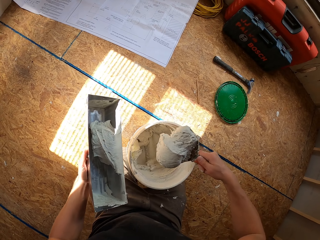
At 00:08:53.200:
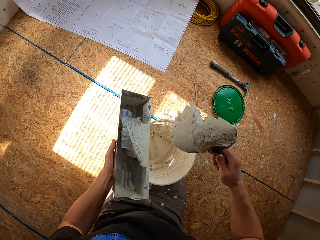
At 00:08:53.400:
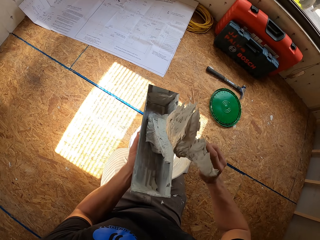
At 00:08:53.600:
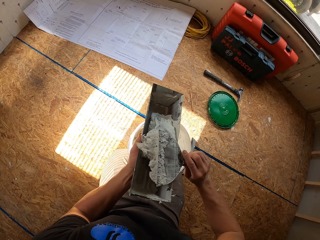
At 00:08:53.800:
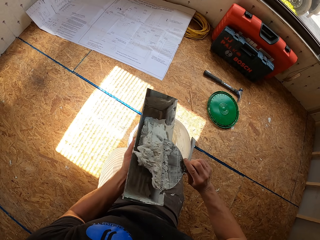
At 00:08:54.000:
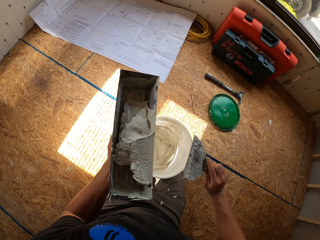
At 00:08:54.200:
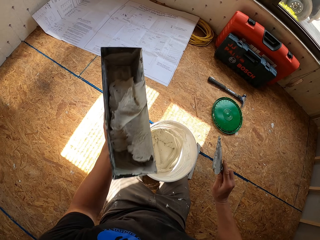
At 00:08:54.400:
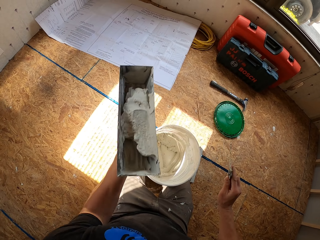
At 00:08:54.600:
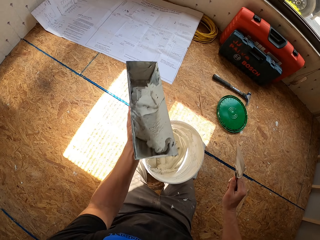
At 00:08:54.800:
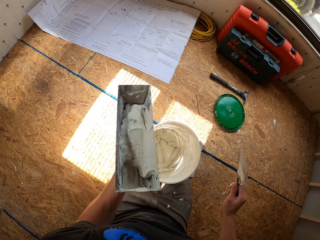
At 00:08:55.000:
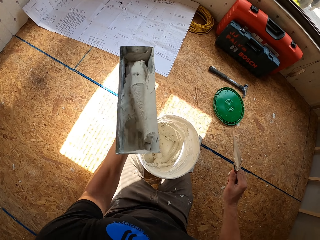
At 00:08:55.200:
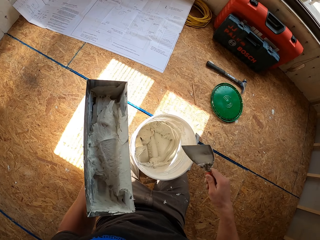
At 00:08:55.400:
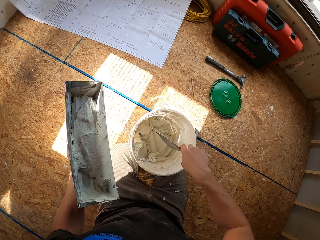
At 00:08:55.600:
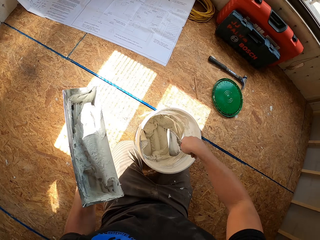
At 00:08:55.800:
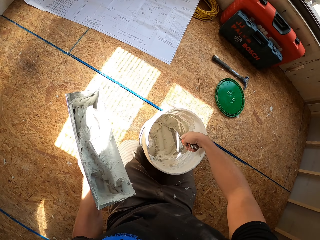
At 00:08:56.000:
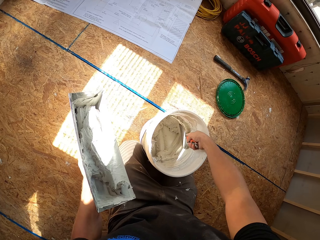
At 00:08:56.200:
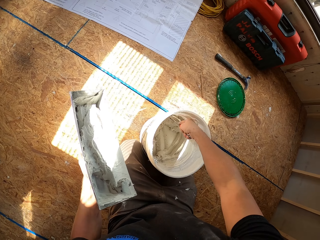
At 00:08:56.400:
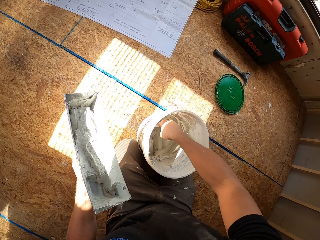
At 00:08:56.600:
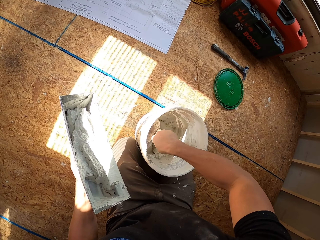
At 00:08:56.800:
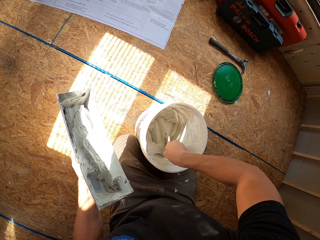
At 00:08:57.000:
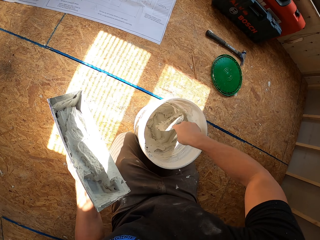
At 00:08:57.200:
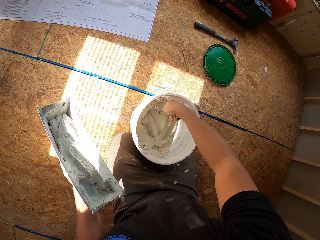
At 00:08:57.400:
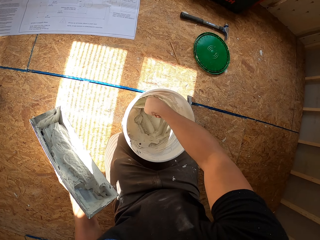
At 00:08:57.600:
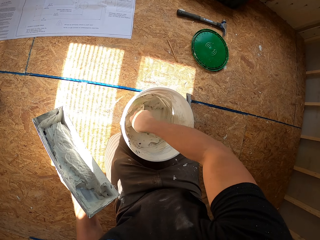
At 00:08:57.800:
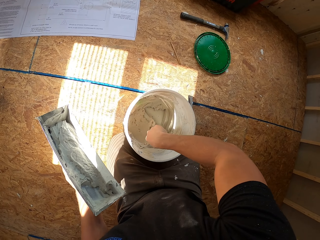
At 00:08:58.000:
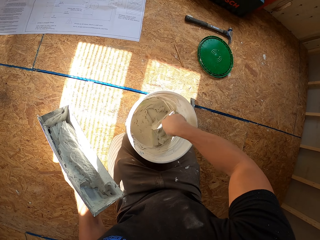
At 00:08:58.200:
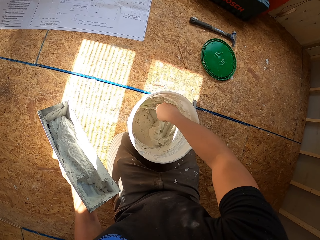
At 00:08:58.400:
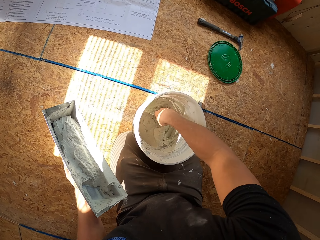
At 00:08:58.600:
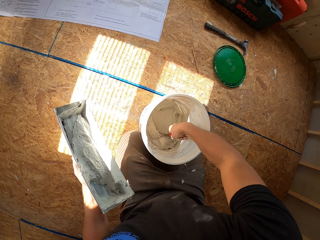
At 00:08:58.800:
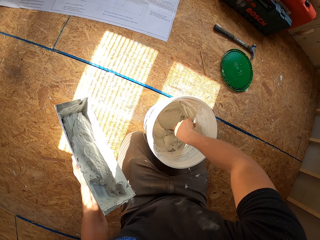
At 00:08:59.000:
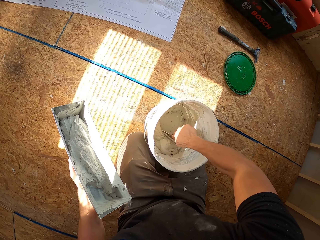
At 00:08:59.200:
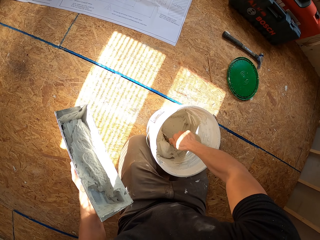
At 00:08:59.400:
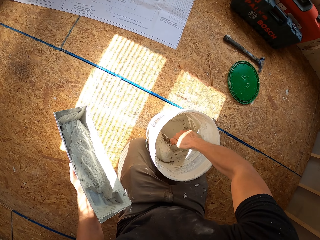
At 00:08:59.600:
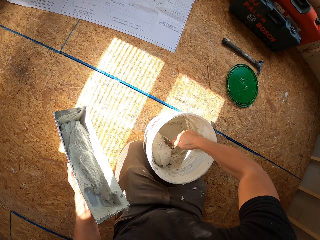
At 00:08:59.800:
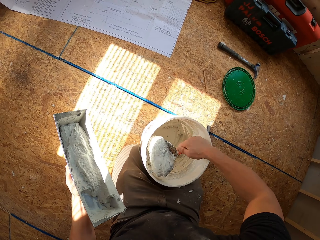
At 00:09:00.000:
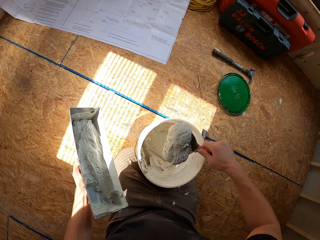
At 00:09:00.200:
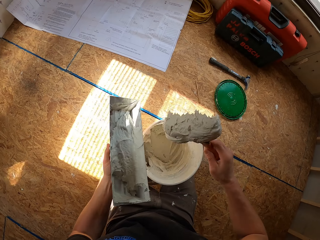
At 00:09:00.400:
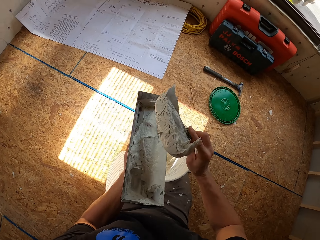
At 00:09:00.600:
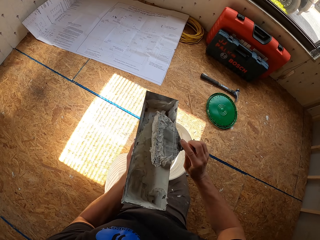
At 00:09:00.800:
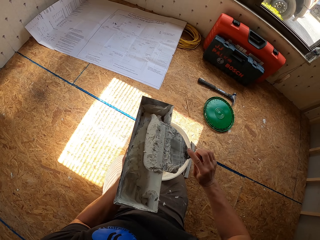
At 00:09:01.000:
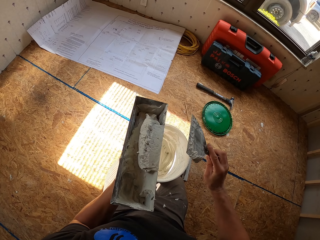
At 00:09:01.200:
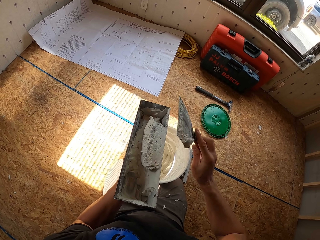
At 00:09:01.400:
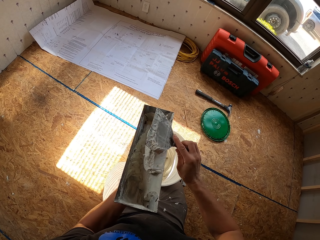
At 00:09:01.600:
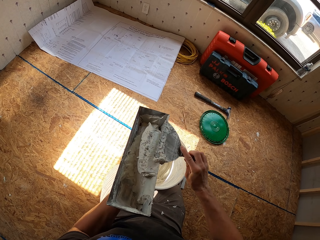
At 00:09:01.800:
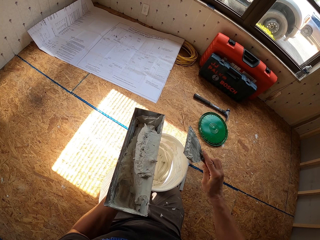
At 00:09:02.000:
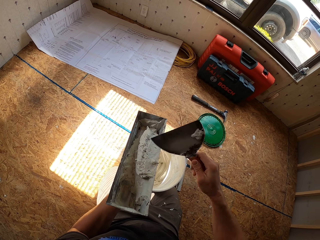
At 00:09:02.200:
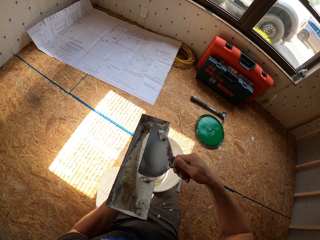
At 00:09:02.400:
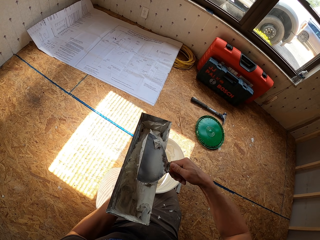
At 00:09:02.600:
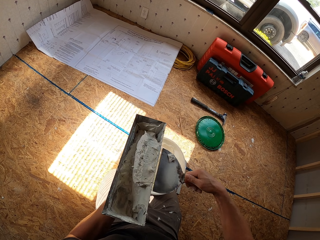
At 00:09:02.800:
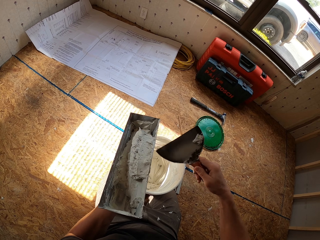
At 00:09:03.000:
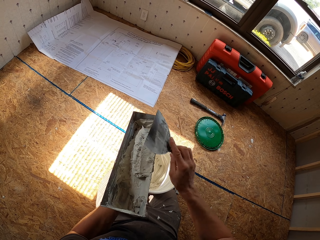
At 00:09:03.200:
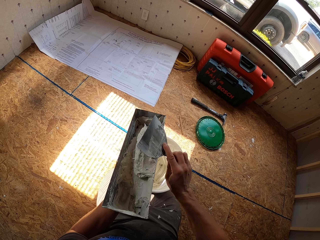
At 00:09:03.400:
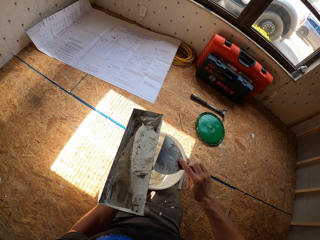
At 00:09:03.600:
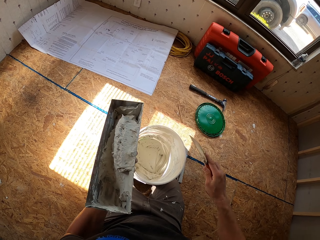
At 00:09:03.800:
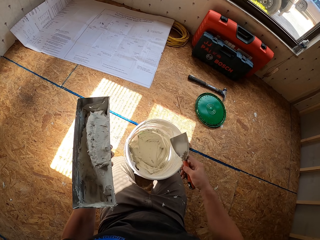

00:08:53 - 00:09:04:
The camera wearer puts paint in a container. They scoop paint from a bucket. They put the paint in the container.

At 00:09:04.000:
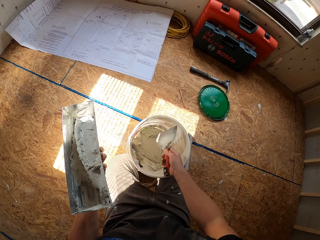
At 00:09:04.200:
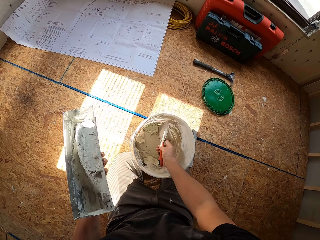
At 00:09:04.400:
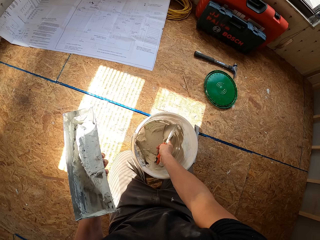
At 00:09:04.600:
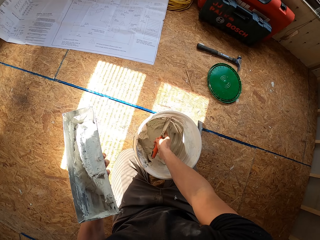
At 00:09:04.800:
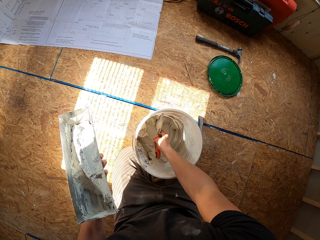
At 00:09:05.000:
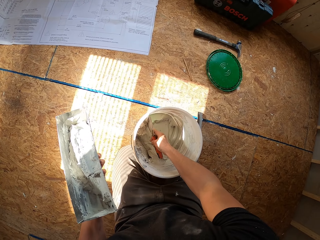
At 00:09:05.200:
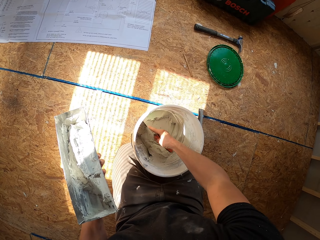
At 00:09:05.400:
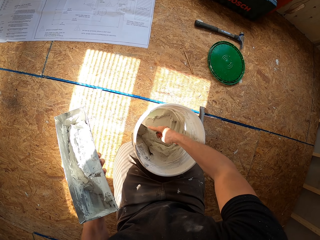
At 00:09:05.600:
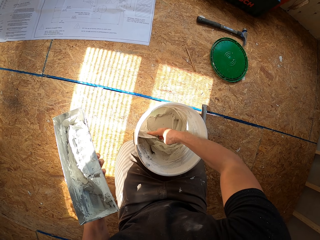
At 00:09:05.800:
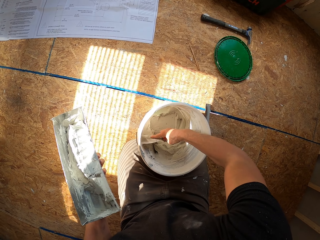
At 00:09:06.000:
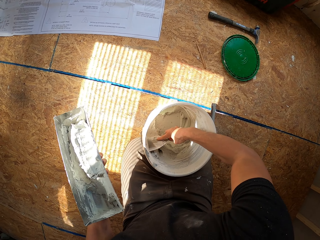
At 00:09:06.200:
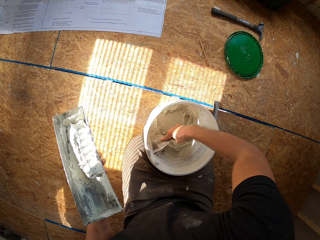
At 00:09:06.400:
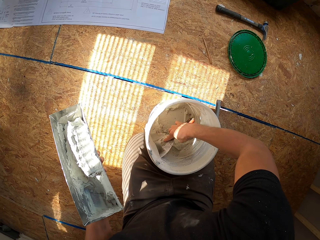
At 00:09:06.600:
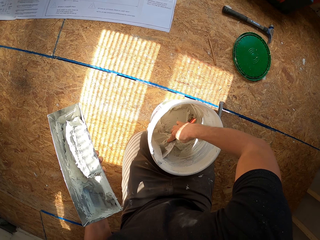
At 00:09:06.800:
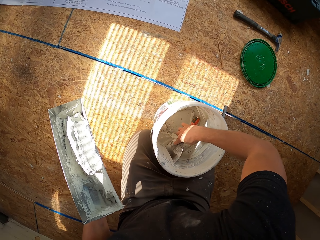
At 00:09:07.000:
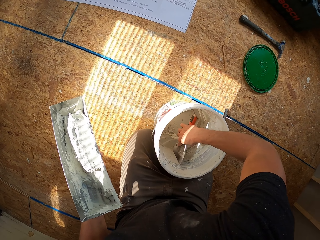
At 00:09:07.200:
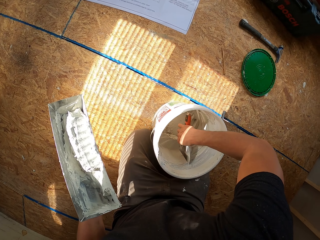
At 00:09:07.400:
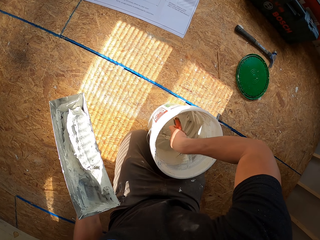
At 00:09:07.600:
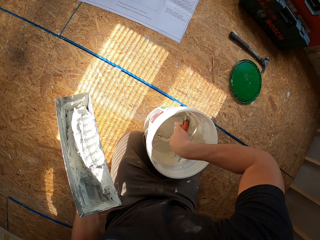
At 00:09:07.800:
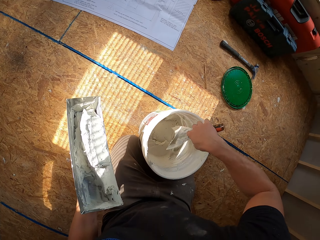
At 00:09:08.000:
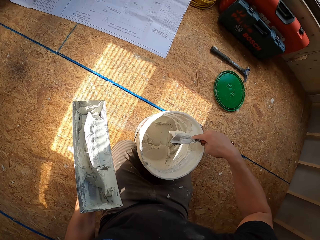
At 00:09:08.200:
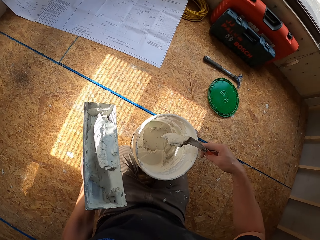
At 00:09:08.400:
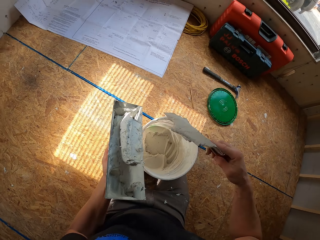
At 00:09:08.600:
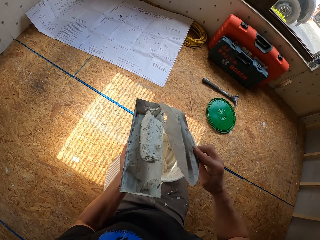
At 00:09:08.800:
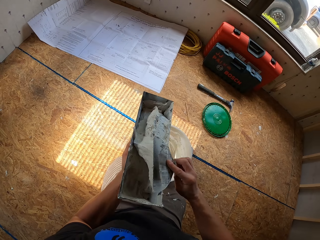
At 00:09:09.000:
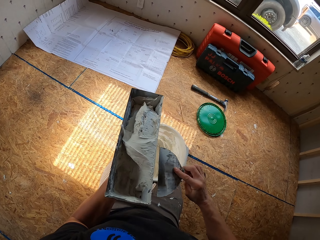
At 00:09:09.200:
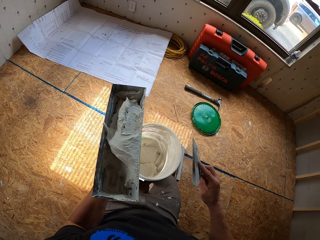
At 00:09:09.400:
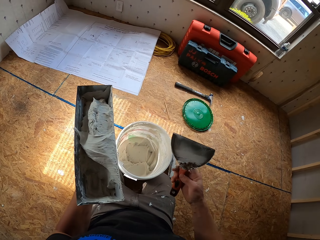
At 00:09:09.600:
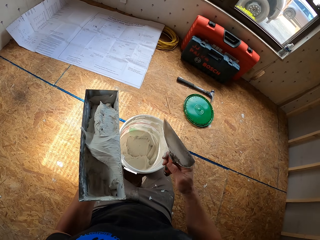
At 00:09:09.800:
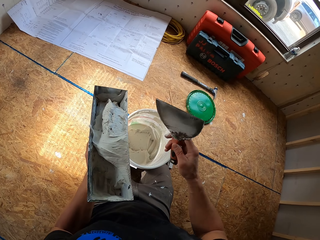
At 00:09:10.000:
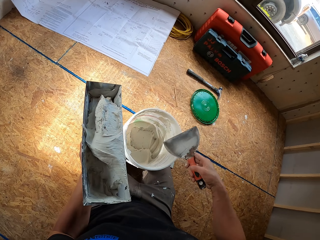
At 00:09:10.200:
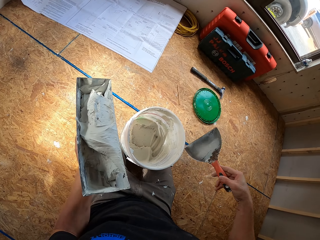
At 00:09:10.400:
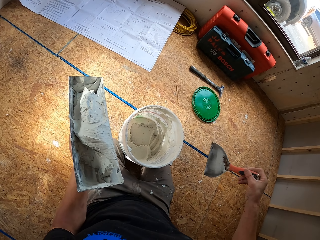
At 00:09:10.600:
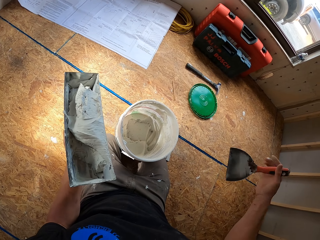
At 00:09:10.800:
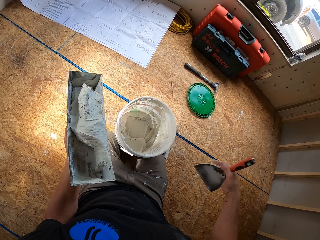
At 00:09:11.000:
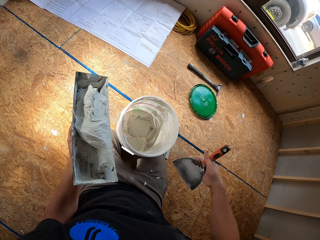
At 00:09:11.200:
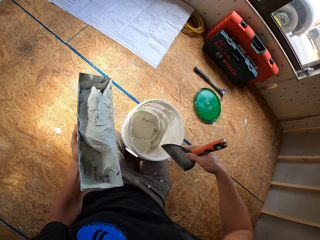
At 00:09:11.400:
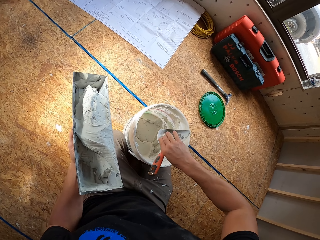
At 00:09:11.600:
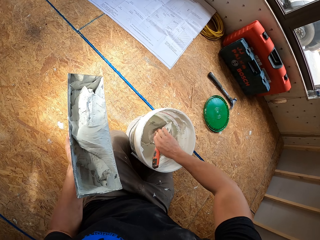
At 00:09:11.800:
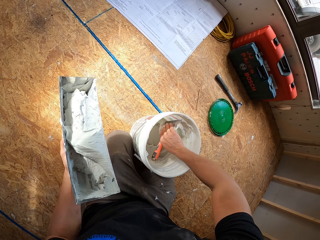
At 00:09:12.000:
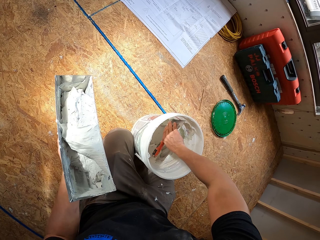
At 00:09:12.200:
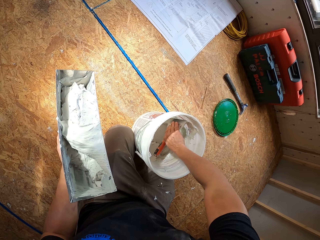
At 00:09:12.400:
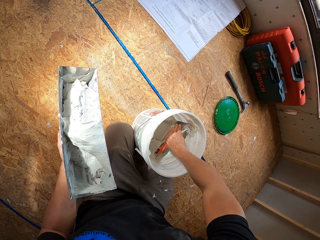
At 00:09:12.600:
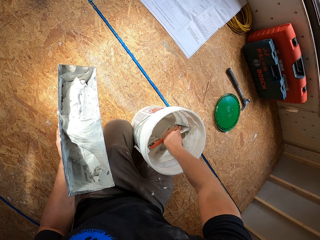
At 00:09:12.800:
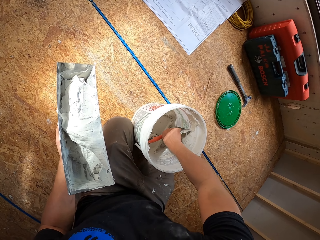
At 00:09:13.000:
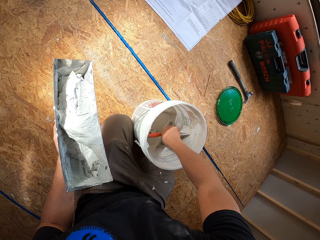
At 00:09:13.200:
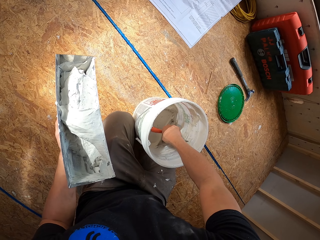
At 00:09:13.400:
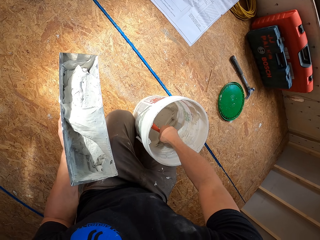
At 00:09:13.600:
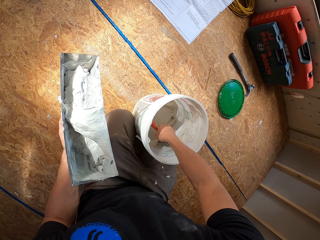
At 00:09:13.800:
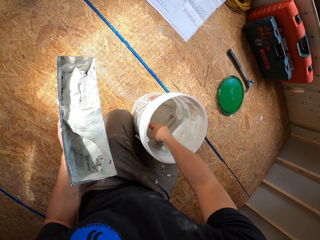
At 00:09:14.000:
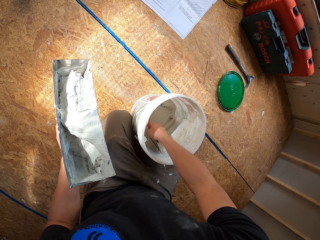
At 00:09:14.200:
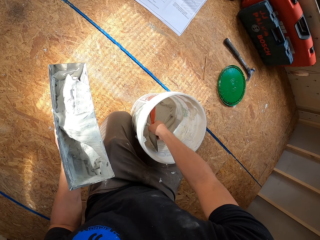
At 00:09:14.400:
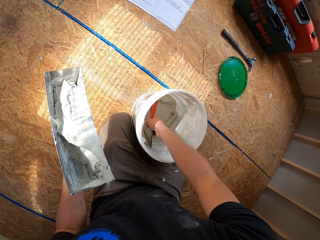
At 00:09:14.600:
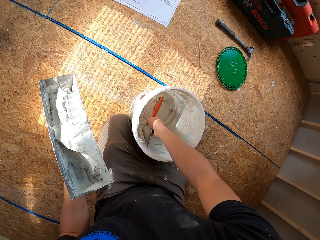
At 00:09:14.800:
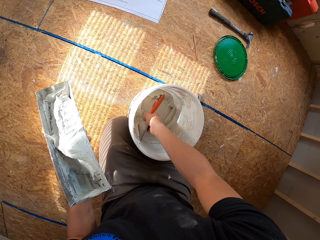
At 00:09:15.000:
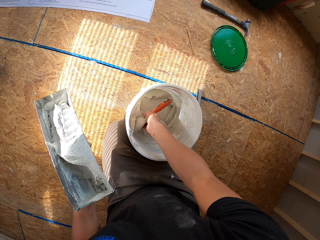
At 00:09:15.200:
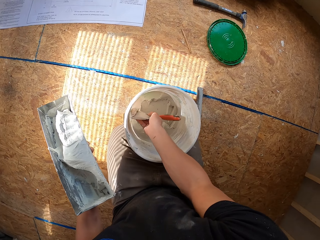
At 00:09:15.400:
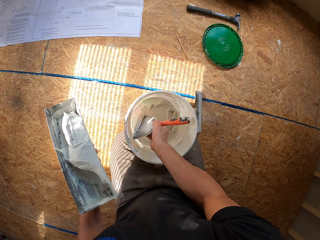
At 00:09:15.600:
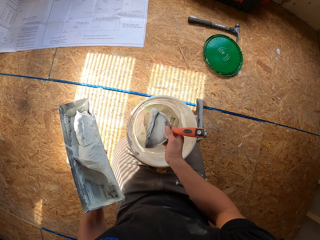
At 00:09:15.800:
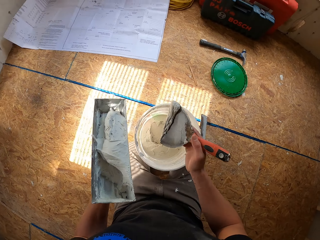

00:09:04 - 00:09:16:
The camera wearer scoops paint from a bucket. They put the paint in a container. They scoop the paint from the bucket.
